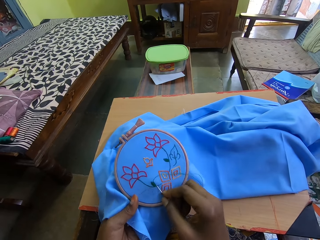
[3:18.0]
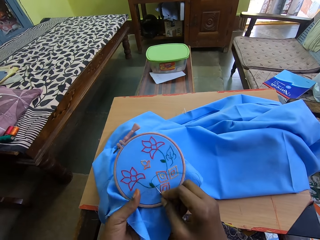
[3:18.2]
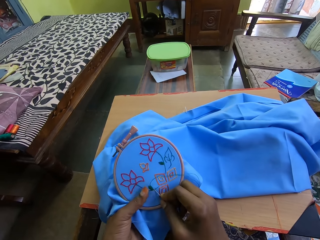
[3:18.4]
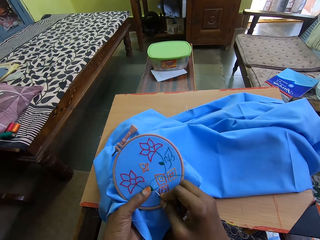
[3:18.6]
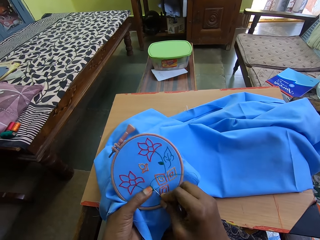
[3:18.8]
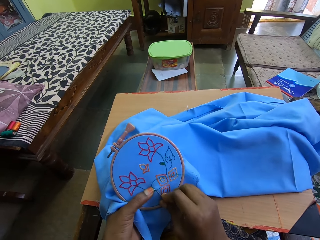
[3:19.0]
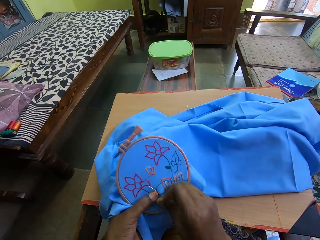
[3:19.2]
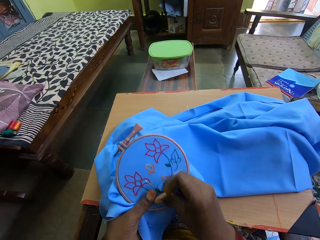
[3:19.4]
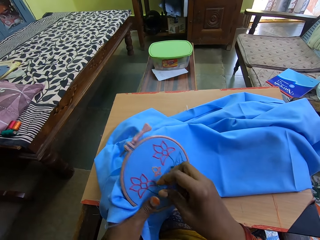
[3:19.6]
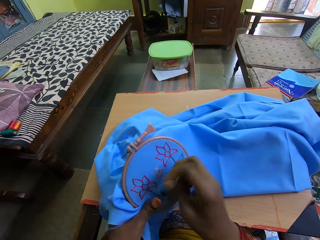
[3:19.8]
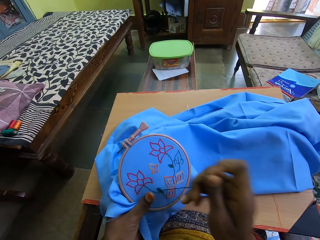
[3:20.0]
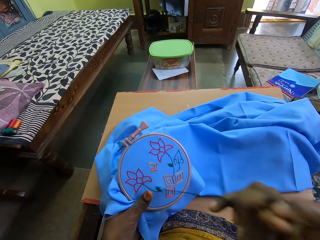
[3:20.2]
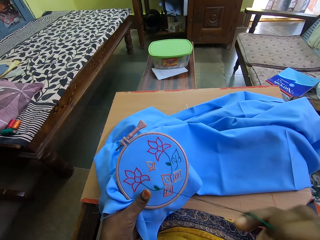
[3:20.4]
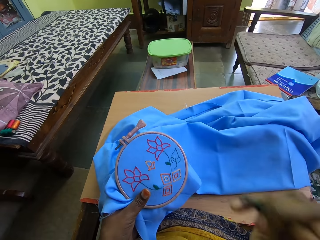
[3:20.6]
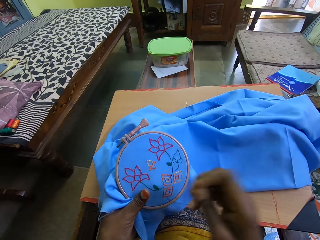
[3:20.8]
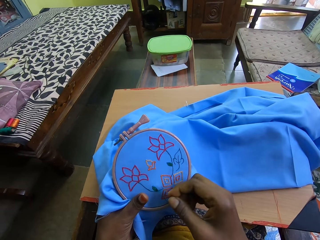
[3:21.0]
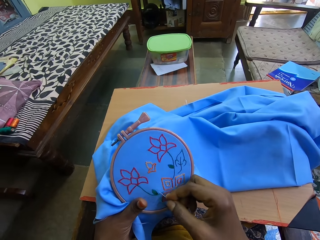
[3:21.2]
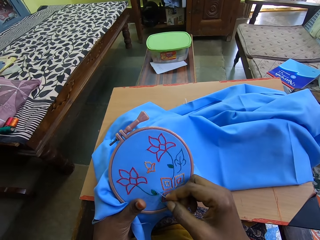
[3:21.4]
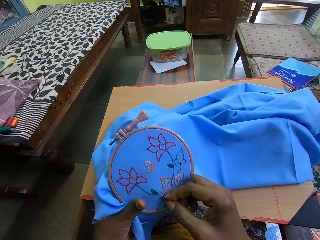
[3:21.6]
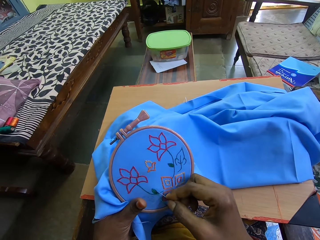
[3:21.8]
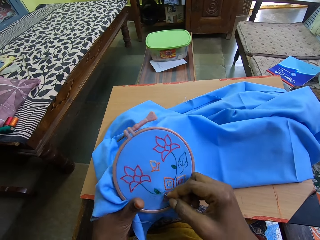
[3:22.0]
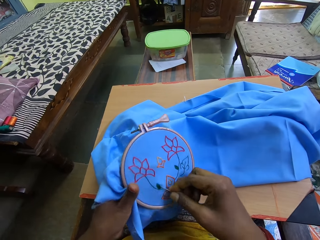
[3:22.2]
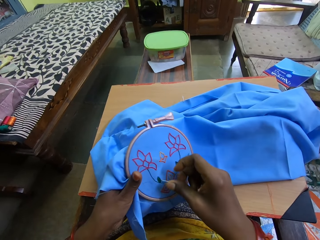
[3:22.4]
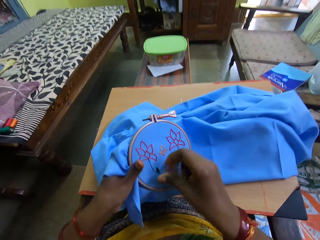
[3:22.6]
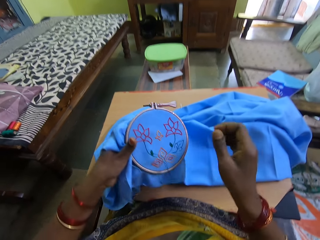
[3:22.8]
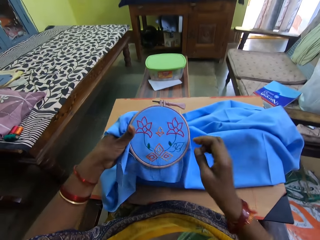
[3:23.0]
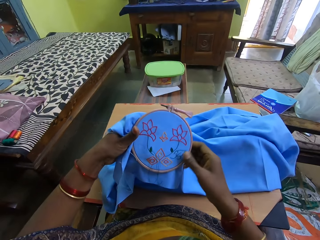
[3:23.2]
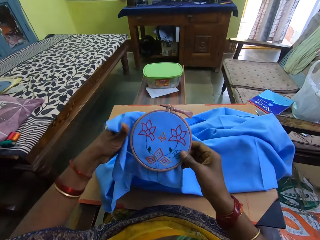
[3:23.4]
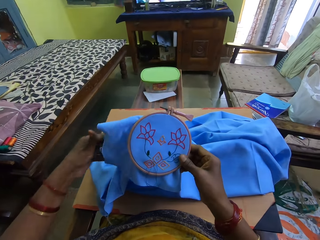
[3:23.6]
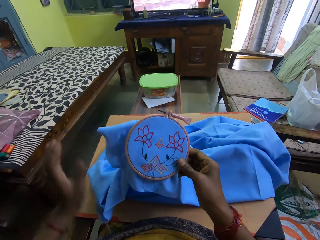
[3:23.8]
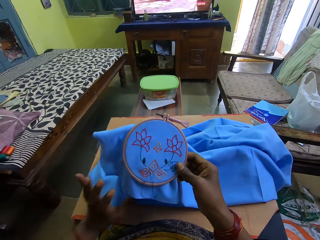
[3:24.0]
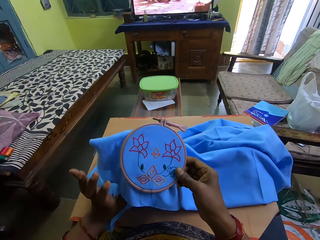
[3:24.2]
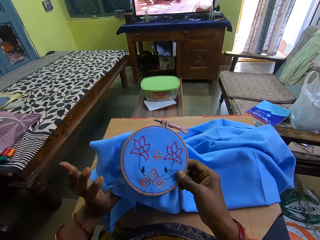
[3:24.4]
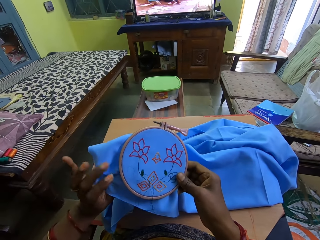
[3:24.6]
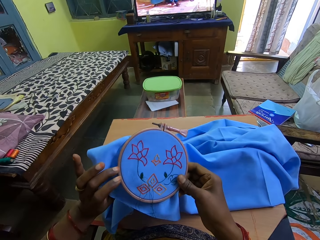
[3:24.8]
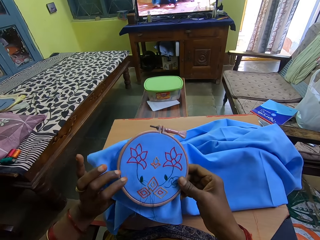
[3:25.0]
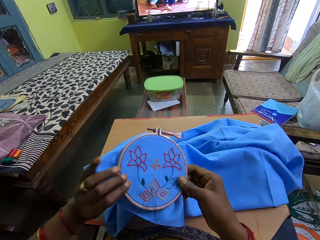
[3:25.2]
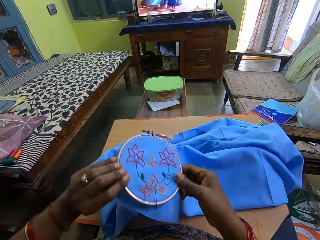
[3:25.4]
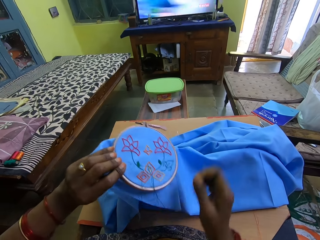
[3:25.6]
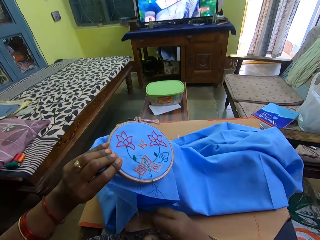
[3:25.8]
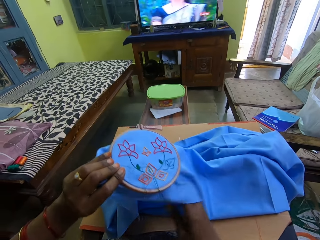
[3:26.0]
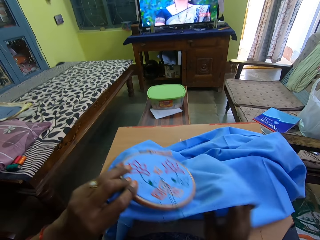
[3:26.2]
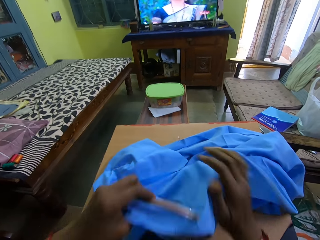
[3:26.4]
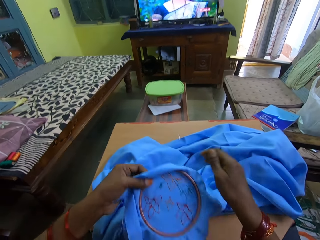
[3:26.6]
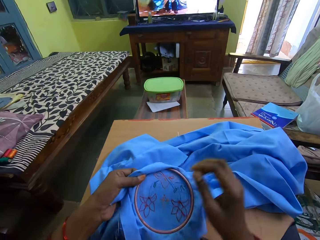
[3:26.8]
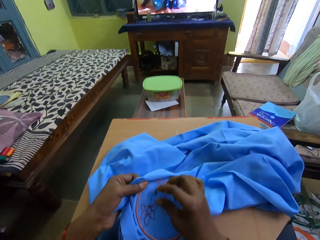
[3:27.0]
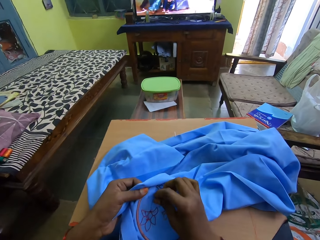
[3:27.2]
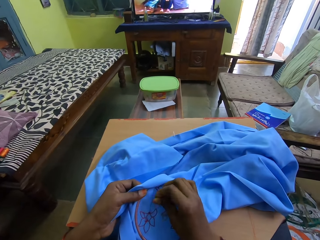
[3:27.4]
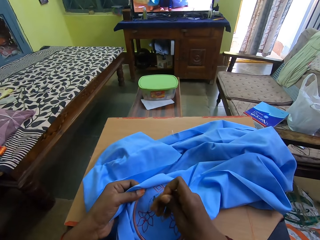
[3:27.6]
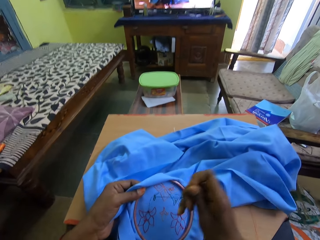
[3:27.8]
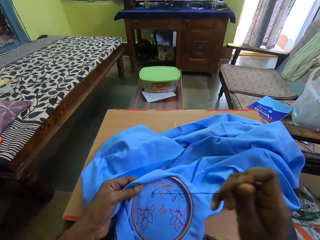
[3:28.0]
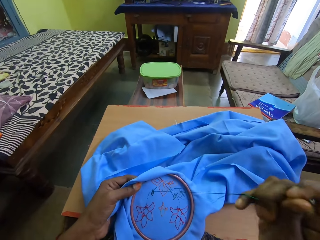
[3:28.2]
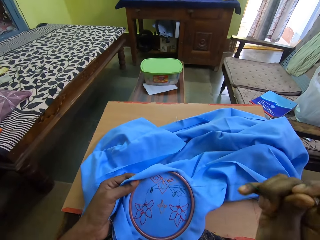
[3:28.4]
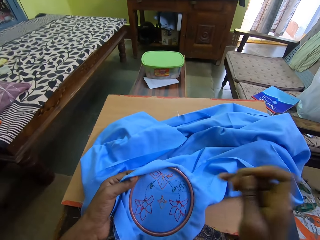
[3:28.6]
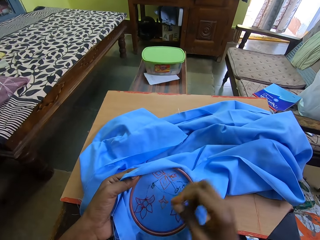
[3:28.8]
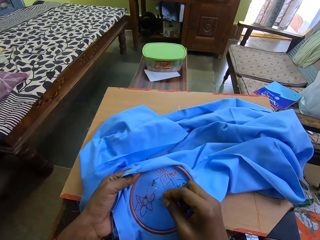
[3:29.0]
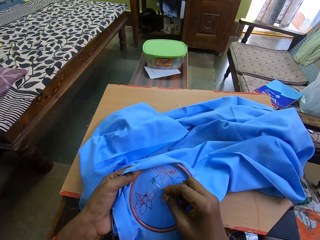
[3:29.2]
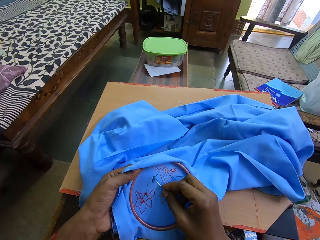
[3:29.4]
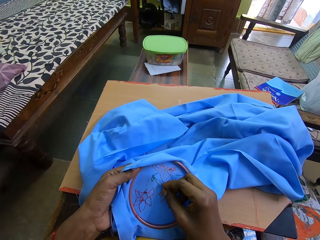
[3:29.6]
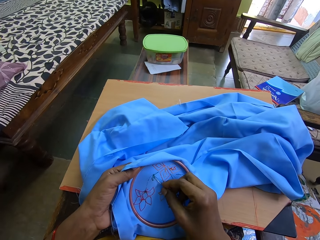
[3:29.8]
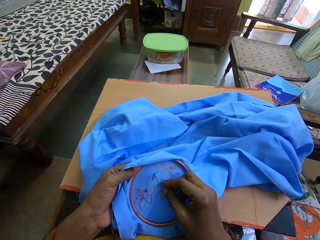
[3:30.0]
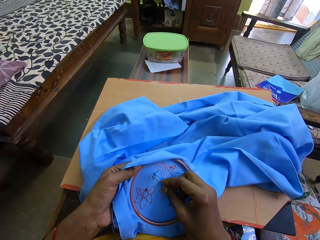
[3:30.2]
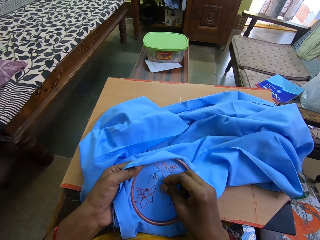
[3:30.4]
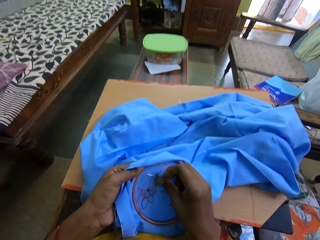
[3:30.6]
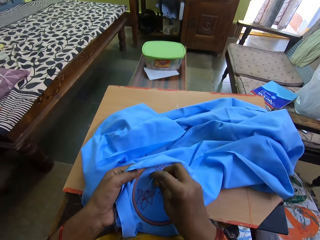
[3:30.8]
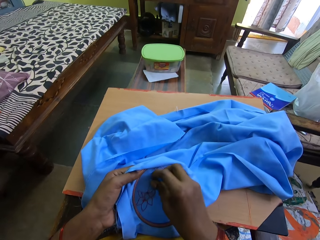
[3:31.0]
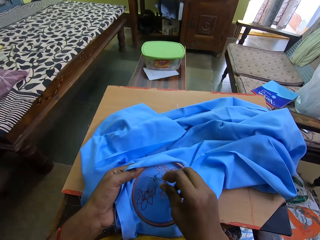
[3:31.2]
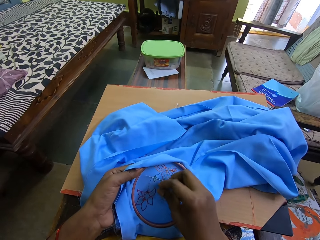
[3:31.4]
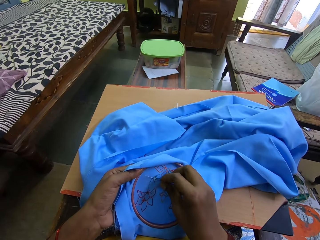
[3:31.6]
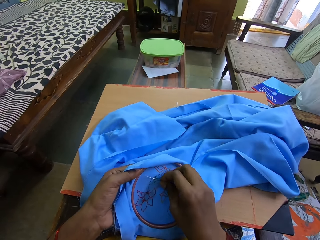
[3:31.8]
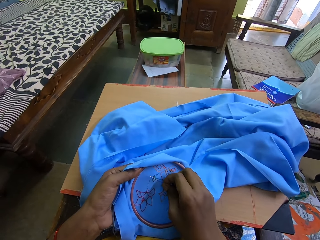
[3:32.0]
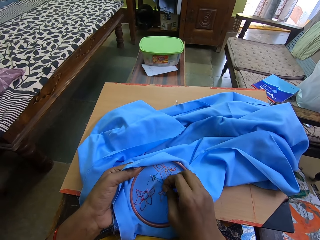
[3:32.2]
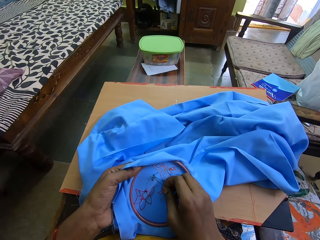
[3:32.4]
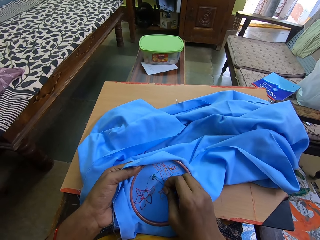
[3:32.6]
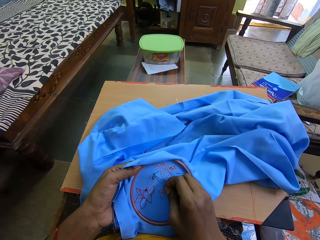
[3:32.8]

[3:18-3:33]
The camera wearer sews the cloth. They pull the thread. They turn over the piece of cloth. They stitch a decoration on the piece of cloth.

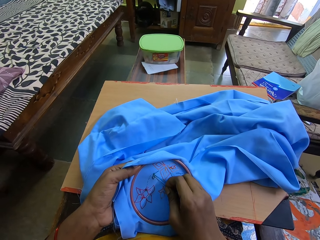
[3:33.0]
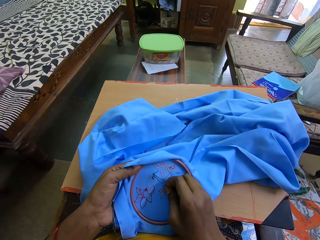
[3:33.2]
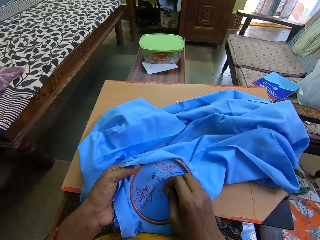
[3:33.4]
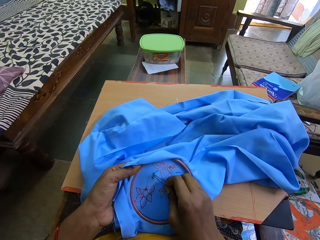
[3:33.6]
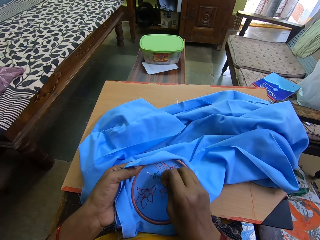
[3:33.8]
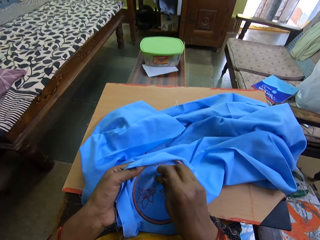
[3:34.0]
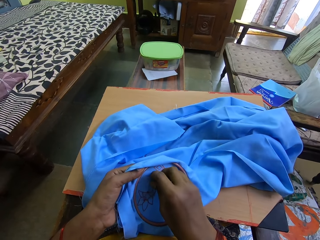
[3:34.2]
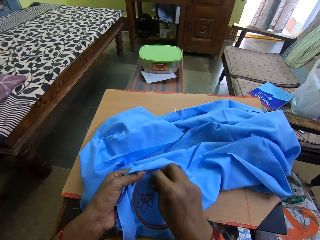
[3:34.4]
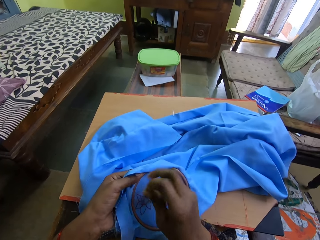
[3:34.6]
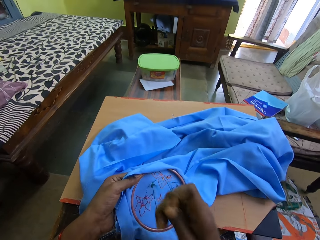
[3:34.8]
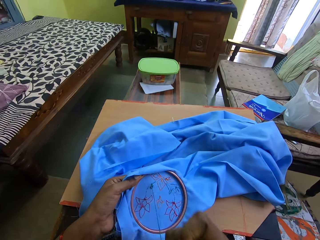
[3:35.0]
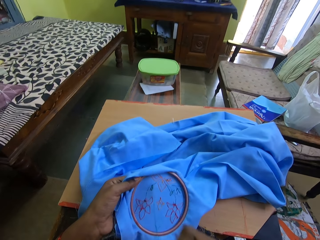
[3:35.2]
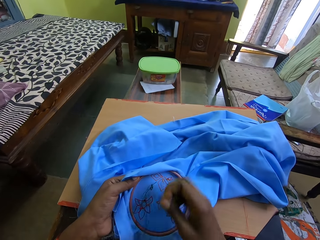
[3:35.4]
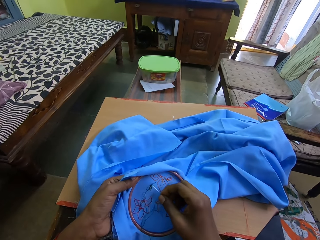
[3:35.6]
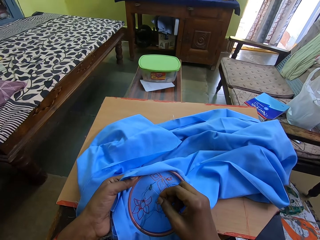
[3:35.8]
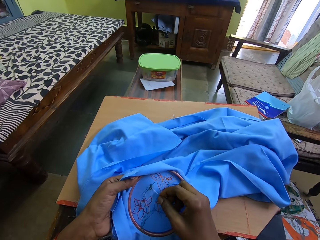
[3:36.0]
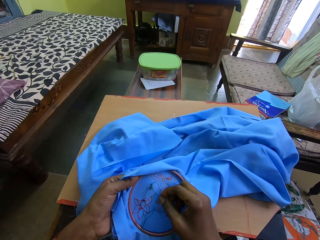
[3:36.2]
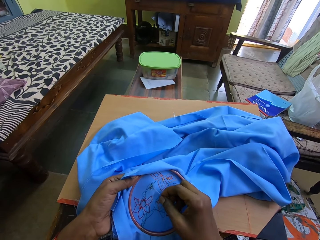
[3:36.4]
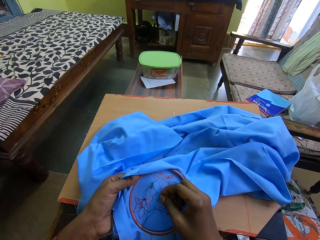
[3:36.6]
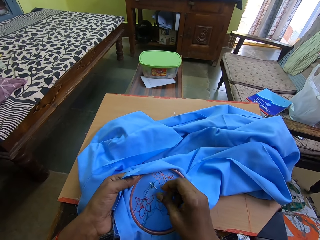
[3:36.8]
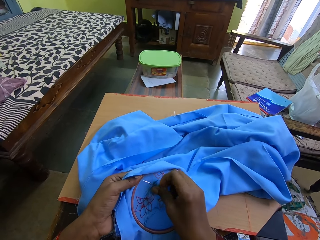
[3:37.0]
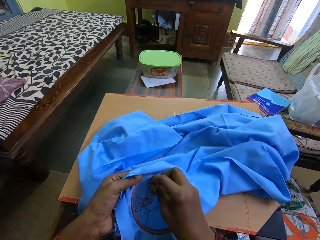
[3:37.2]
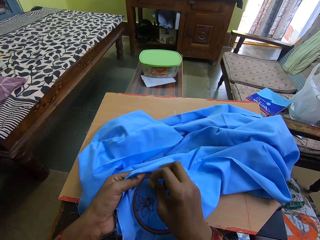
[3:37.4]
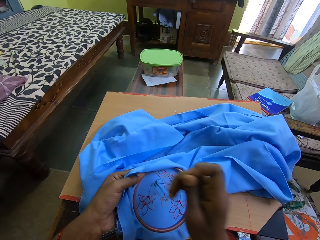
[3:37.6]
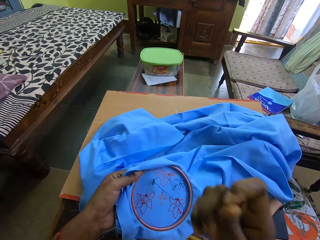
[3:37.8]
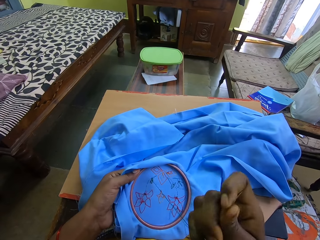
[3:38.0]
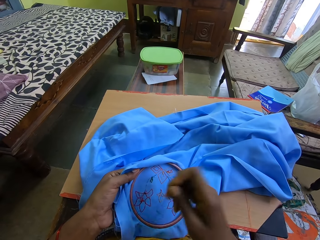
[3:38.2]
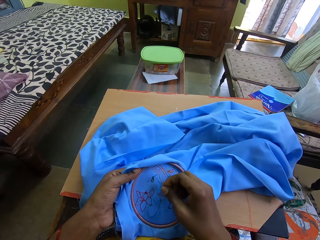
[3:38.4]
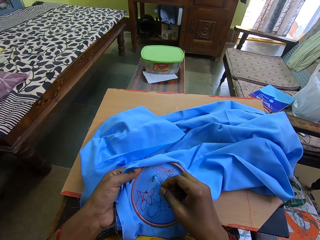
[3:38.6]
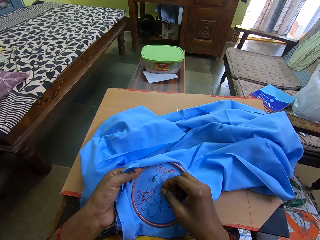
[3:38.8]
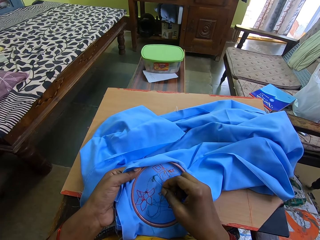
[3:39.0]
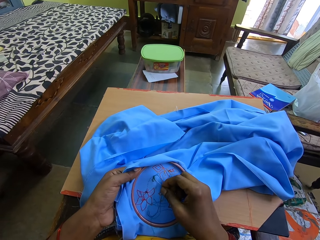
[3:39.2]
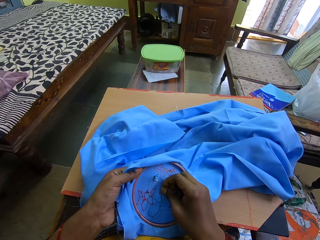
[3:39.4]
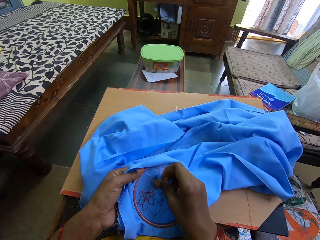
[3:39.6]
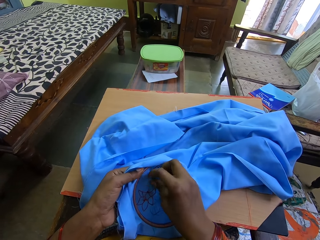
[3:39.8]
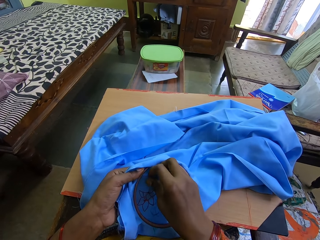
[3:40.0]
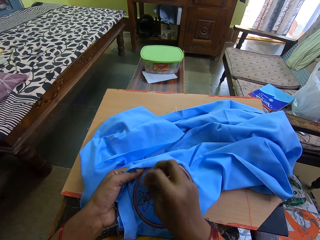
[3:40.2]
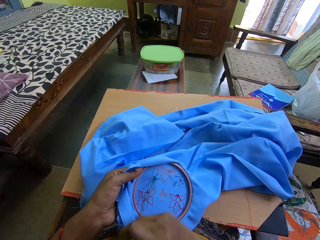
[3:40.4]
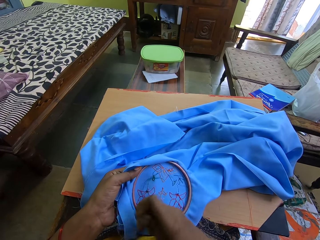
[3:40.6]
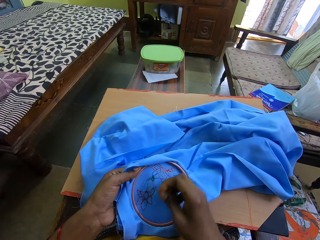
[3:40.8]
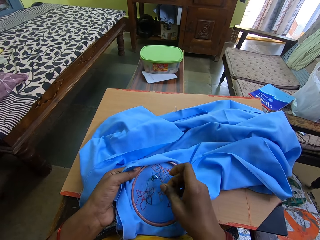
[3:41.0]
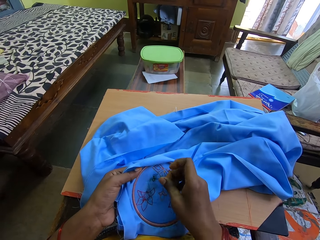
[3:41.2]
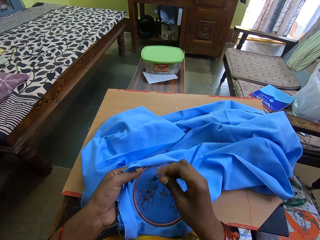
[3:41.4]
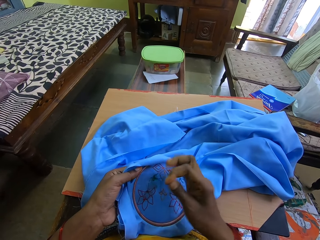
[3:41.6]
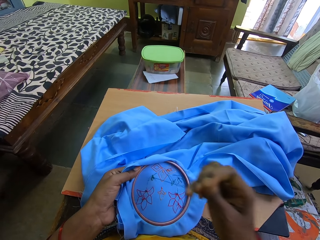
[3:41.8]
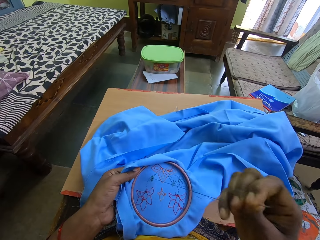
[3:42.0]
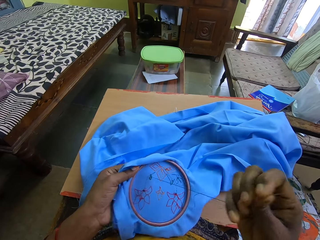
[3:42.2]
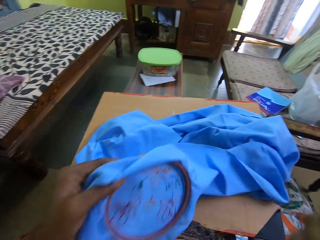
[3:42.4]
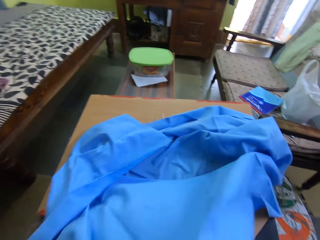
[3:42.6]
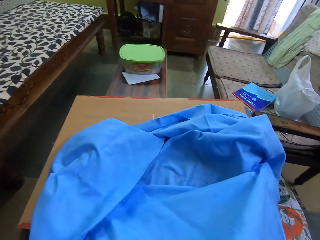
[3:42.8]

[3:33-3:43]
The camera wearer pulls the thread. They sew the cloth. They pull the thread.
